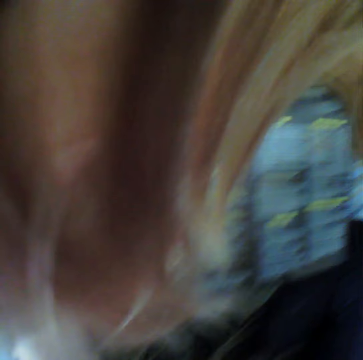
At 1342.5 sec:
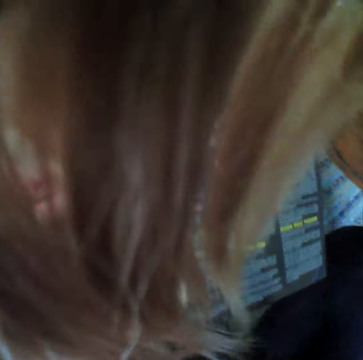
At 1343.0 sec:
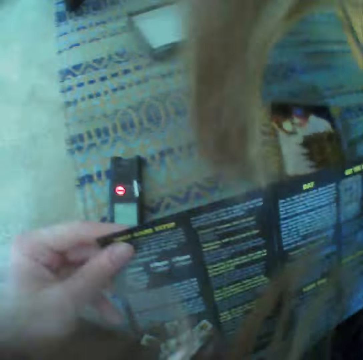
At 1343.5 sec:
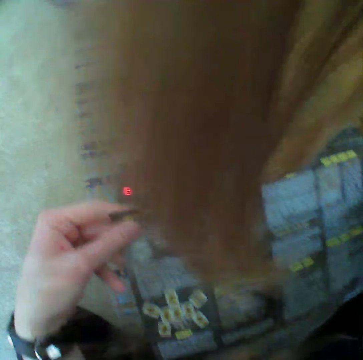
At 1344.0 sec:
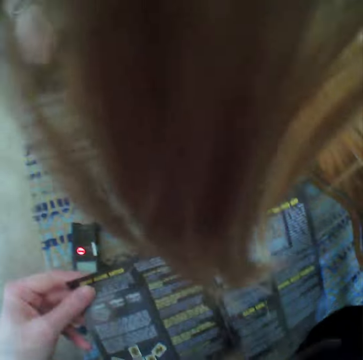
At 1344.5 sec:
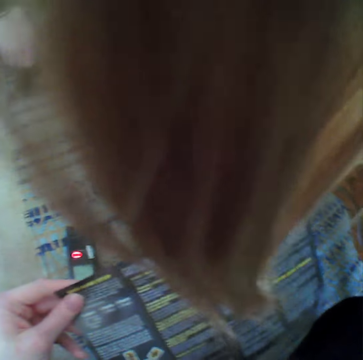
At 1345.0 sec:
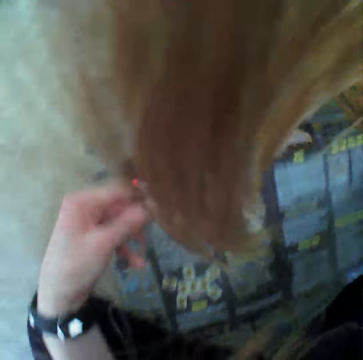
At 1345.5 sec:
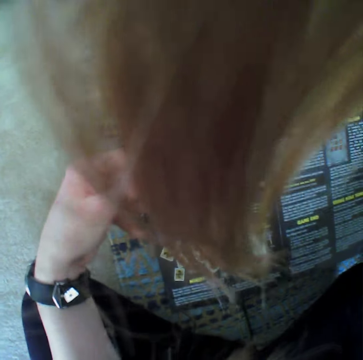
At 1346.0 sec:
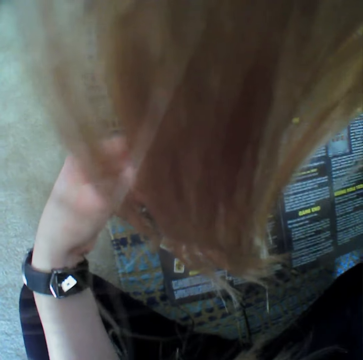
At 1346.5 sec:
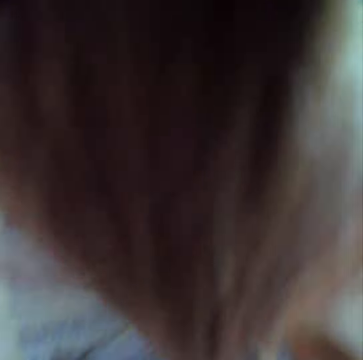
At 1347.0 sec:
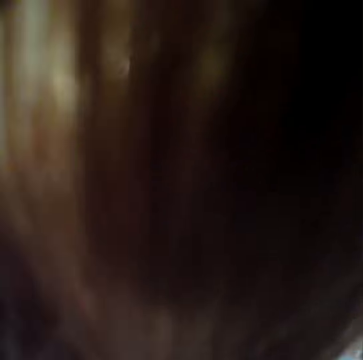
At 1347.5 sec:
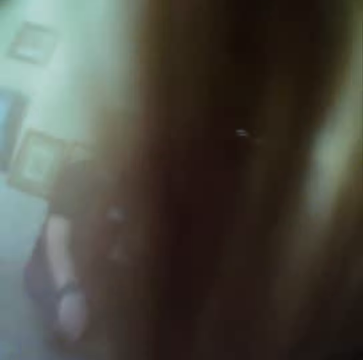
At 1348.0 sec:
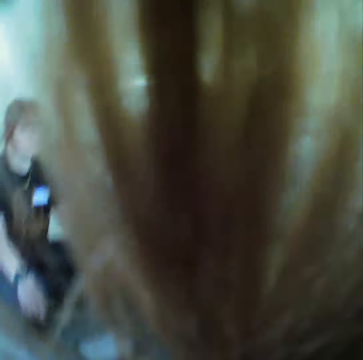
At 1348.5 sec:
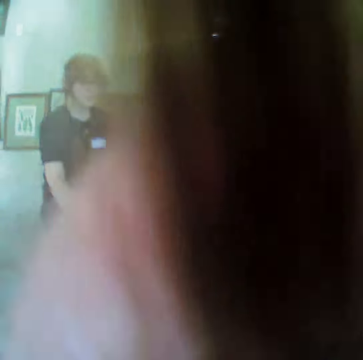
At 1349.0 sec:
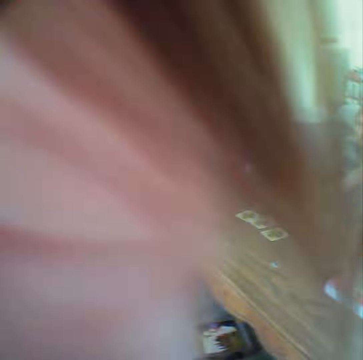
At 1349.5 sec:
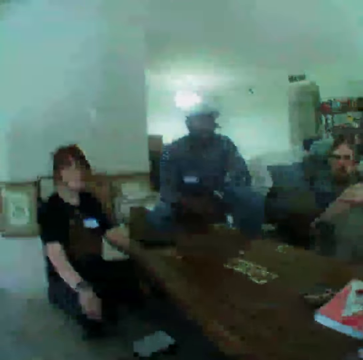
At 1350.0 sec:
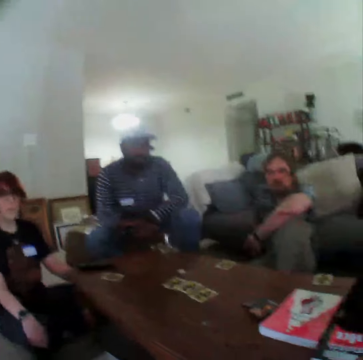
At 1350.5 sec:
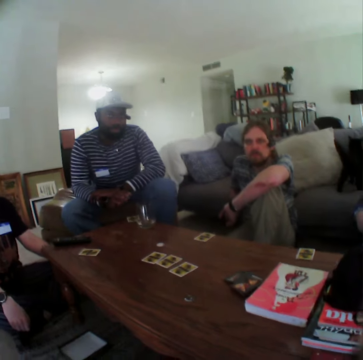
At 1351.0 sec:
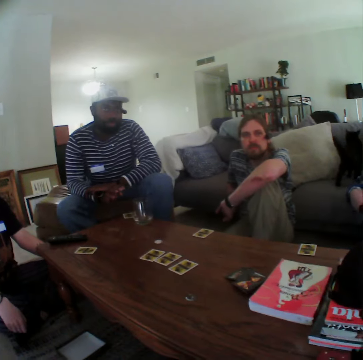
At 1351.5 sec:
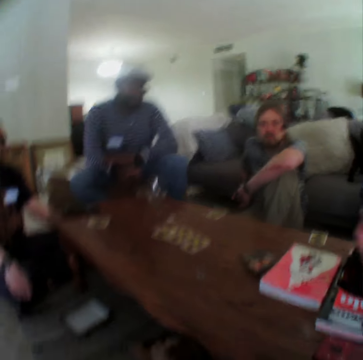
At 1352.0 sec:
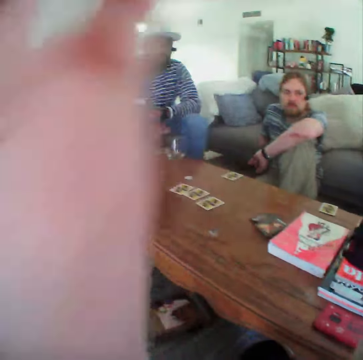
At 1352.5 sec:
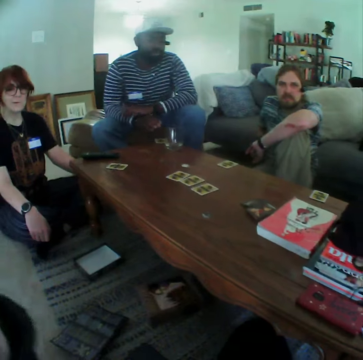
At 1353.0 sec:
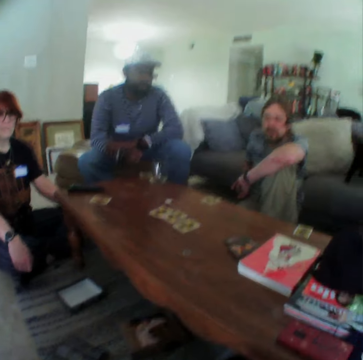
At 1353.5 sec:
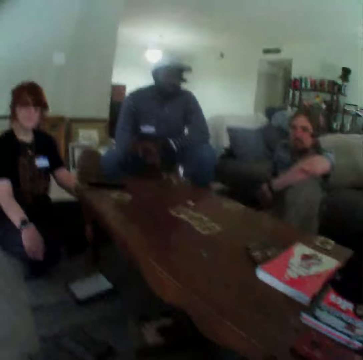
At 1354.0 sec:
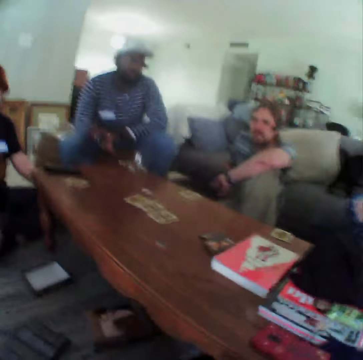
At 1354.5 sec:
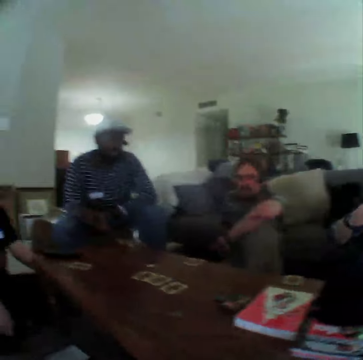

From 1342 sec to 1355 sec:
The camera wearer moves the paper. They move the hair. They move the hand down. A person moves both hands.

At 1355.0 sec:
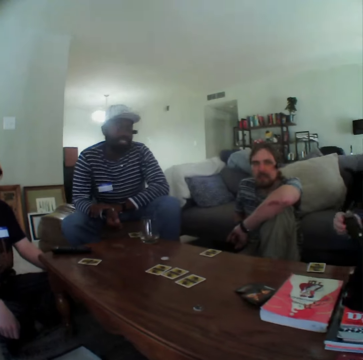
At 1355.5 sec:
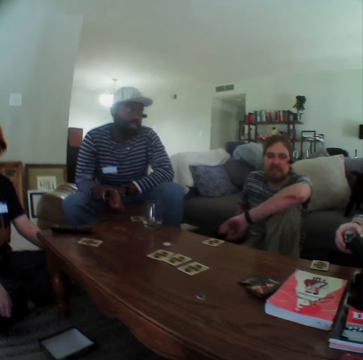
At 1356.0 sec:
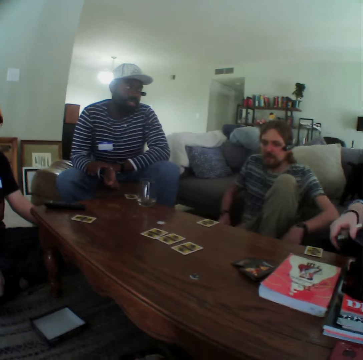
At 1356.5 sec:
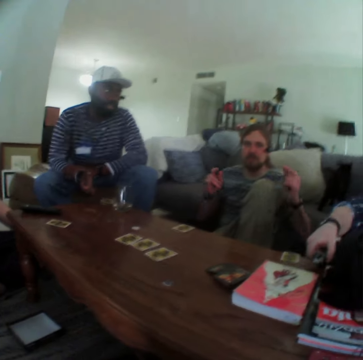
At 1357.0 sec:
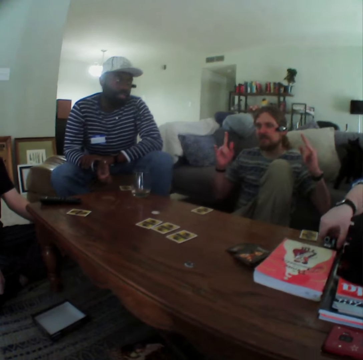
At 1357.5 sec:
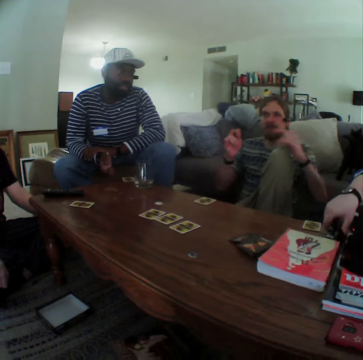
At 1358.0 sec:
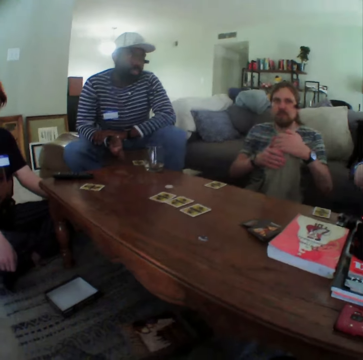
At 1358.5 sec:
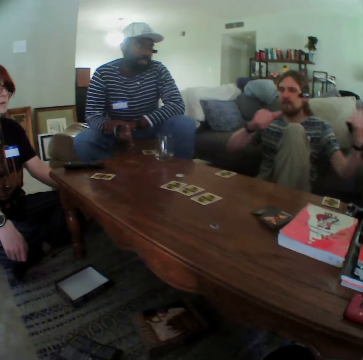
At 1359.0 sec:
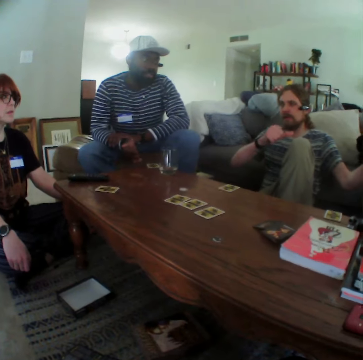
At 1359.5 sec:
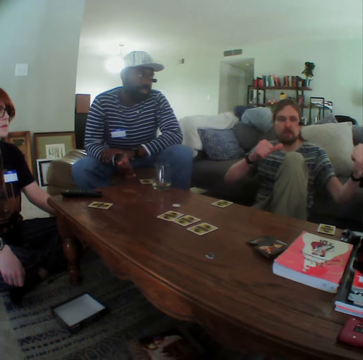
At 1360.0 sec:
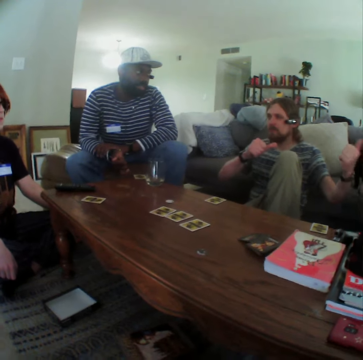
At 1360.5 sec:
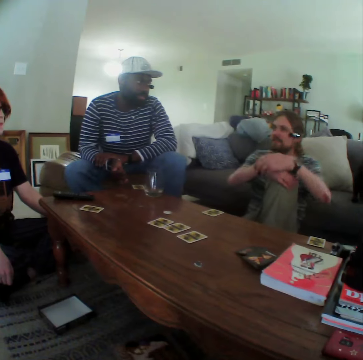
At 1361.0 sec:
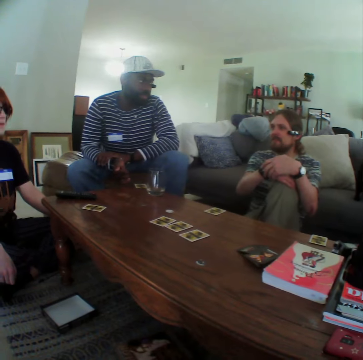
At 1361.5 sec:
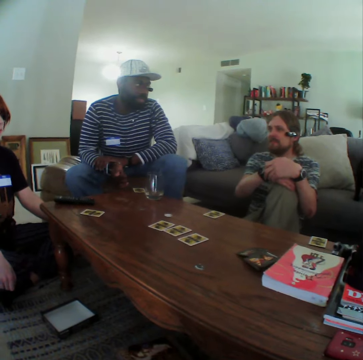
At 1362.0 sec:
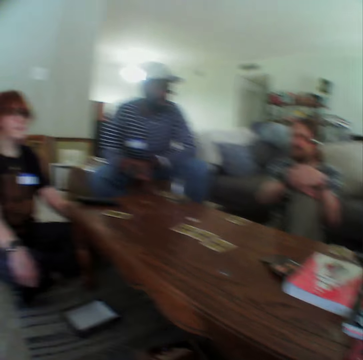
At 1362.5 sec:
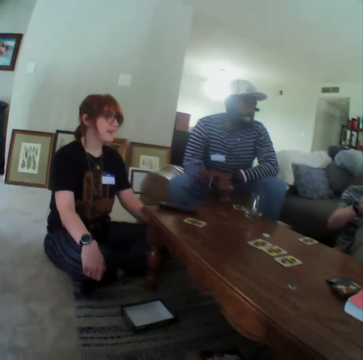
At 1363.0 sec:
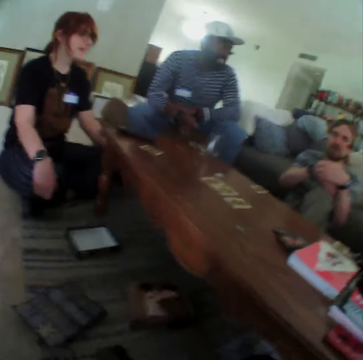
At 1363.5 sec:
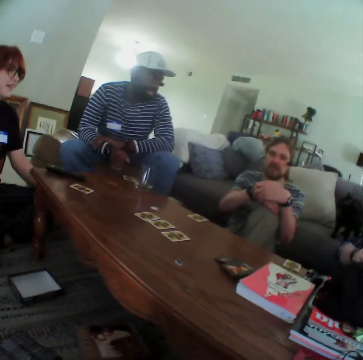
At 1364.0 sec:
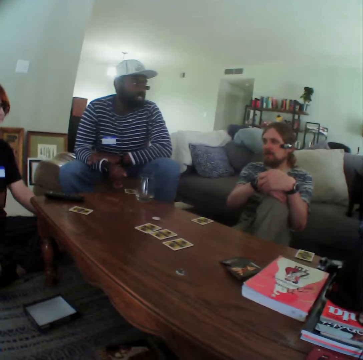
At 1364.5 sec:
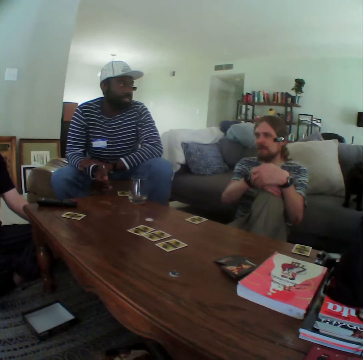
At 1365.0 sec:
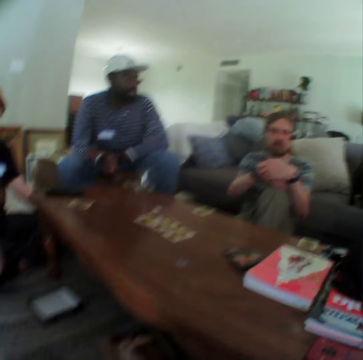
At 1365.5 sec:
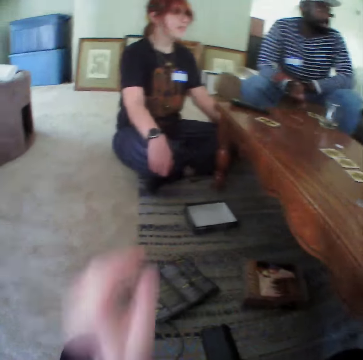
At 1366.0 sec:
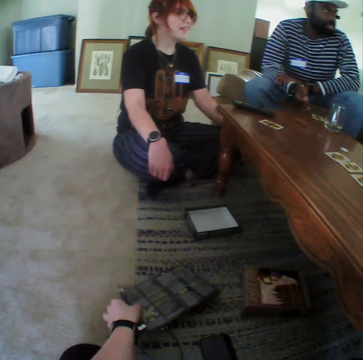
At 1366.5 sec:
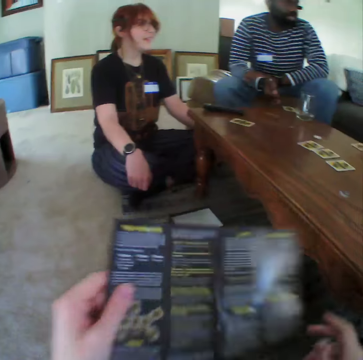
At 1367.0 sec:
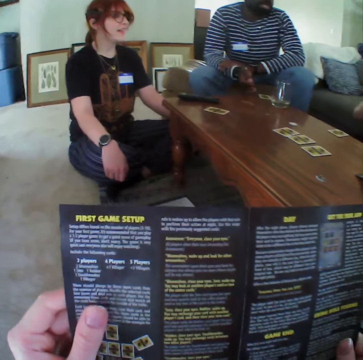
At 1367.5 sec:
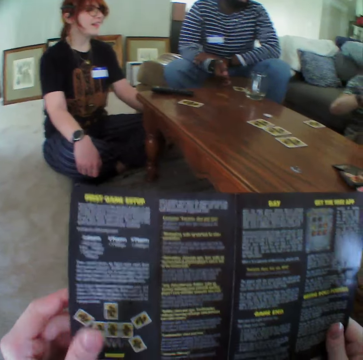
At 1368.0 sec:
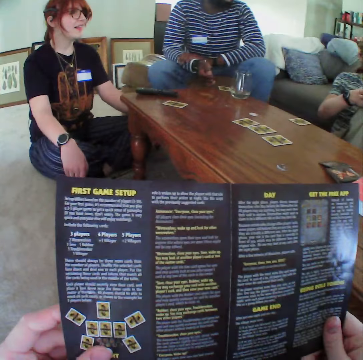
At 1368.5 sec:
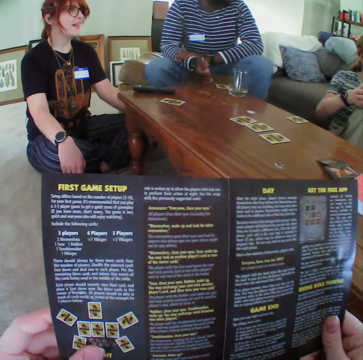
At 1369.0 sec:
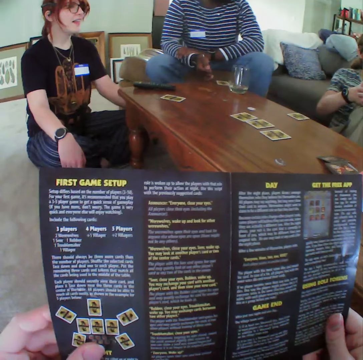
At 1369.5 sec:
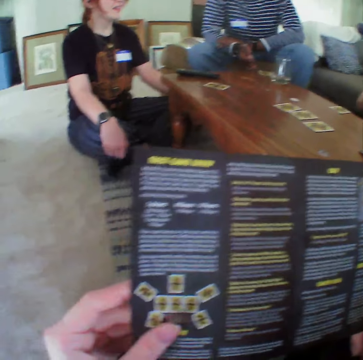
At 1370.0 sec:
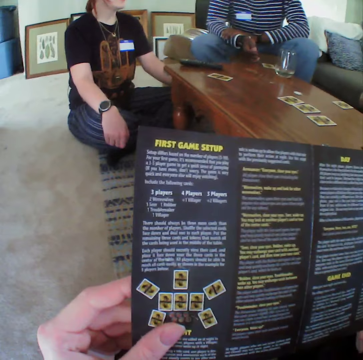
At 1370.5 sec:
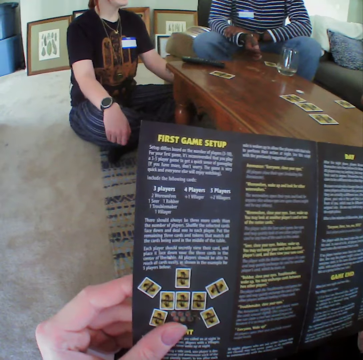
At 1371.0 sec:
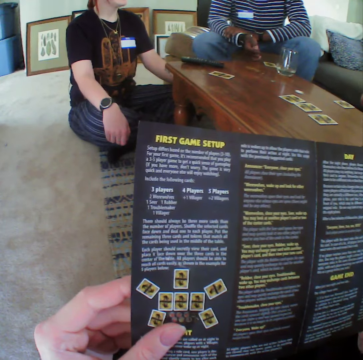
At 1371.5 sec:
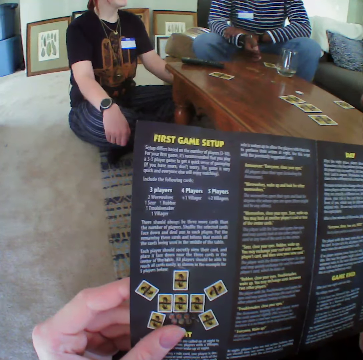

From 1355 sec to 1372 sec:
A person puts something on the table. Another person moves the hand down. The other person moves the hand up. He touches his leg and moves the hand on the knee. He puts hands up, moves the hand aside, and touches his leg. The camera wearer picks up the pamphlet or paper from the floor. They read the pamphlet.

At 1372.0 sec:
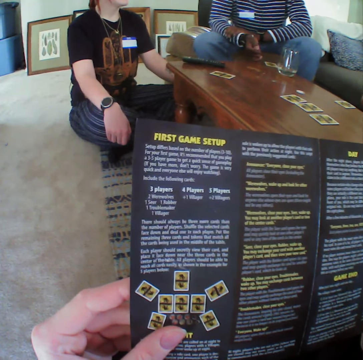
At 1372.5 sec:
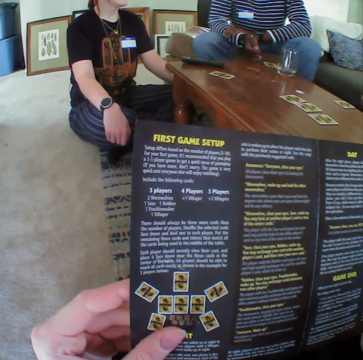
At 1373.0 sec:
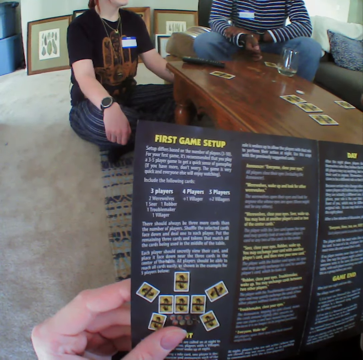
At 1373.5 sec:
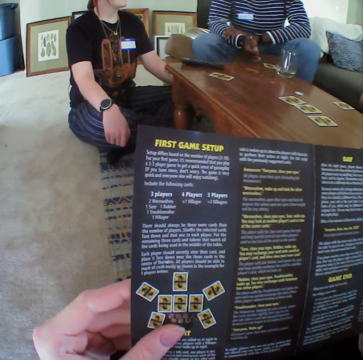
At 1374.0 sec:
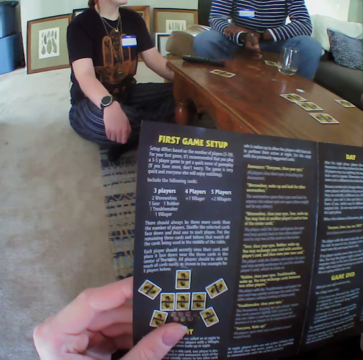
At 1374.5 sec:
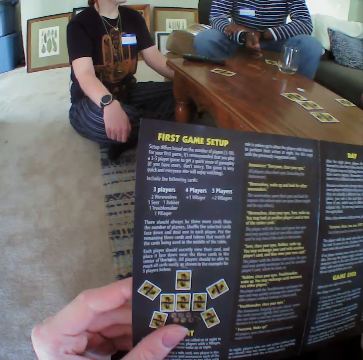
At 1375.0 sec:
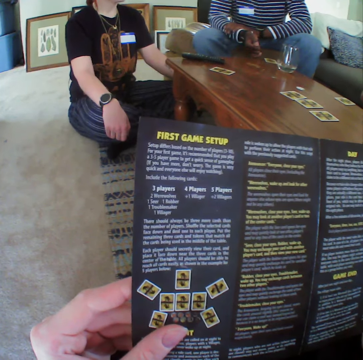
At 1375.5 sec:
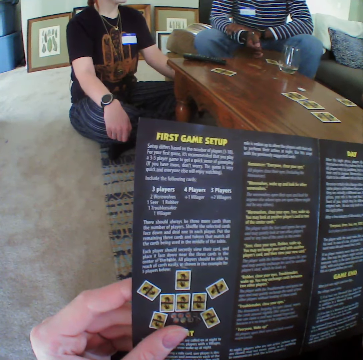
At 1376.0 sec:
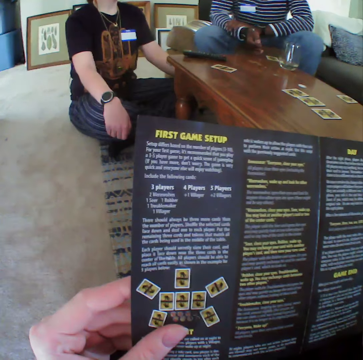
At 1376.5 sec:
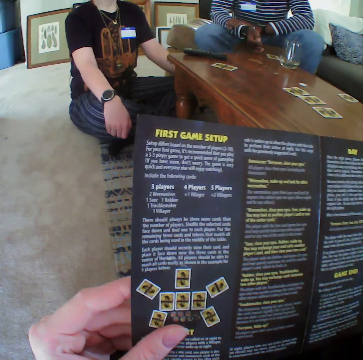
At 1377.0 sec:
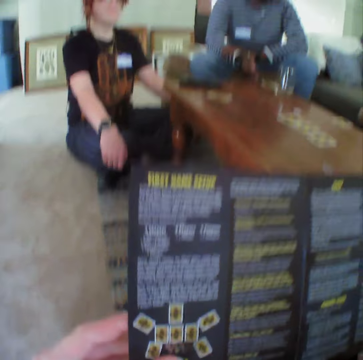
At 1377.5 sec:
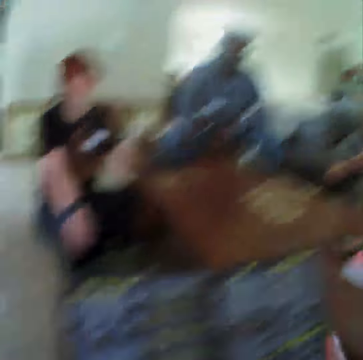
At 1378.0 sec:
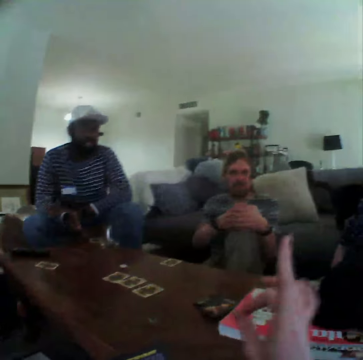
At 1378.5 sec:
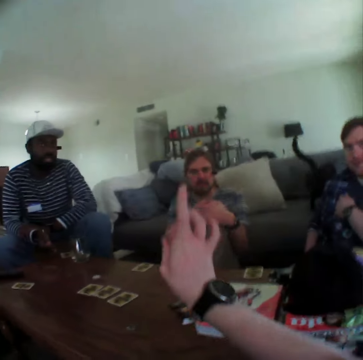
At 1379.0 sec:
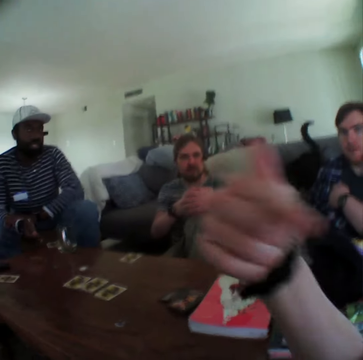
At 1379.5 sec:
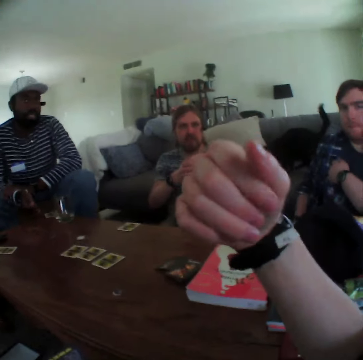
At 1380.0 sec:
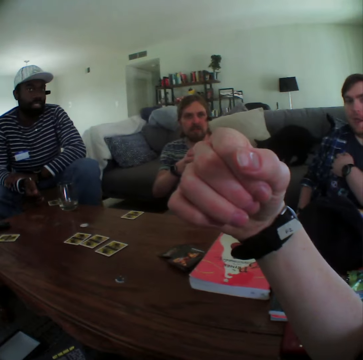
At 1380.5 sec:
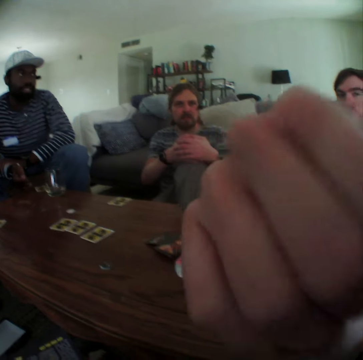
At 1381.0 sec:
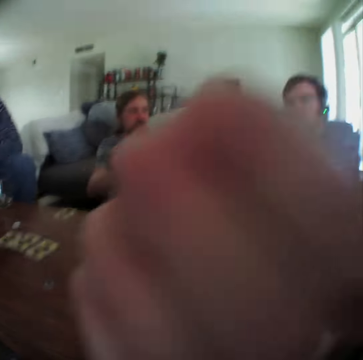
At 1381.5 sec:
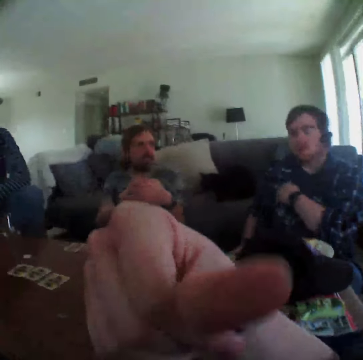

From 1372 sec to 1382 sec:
The camera wearer points at the person. They move the hand to the face.
